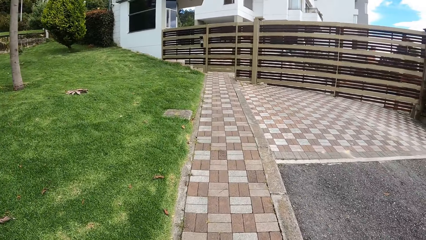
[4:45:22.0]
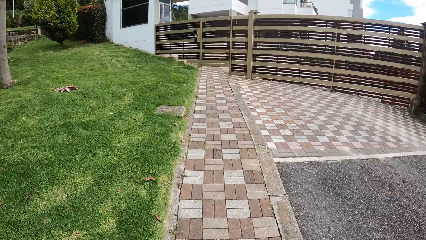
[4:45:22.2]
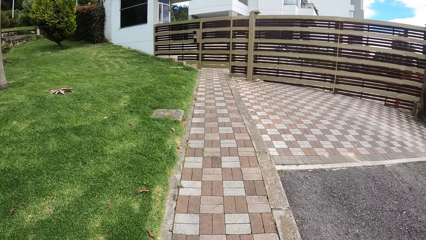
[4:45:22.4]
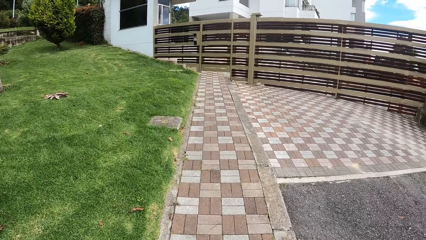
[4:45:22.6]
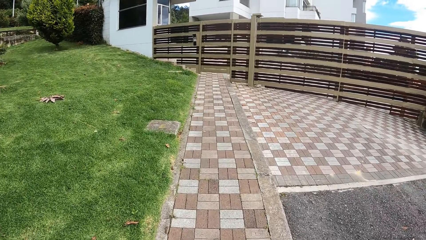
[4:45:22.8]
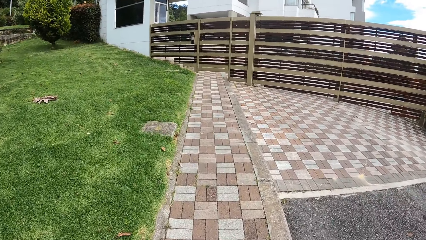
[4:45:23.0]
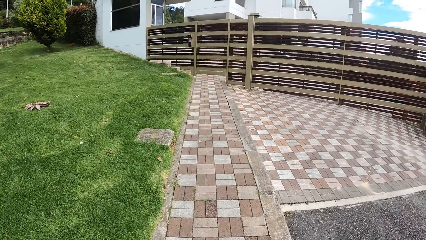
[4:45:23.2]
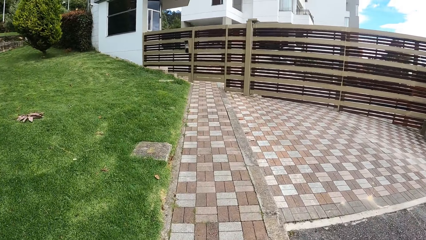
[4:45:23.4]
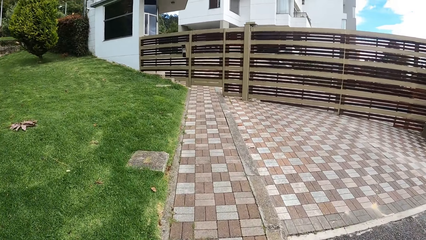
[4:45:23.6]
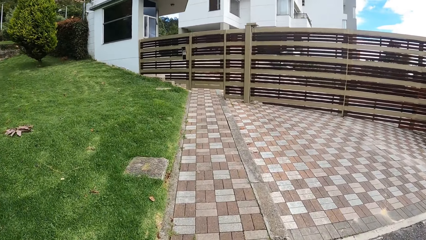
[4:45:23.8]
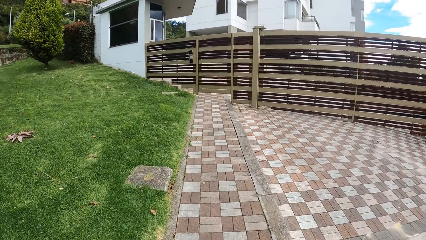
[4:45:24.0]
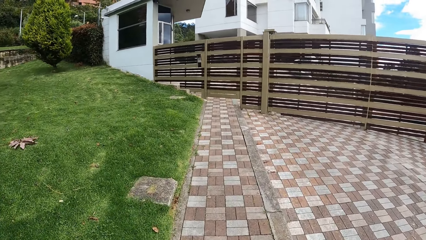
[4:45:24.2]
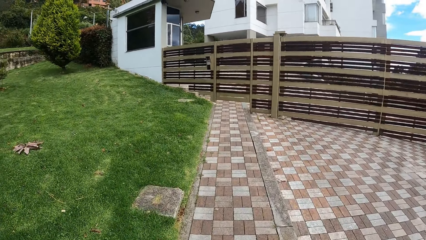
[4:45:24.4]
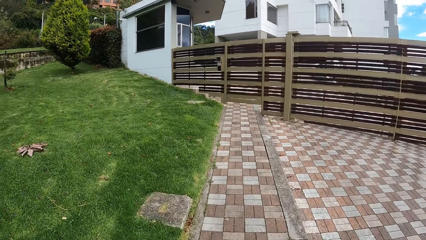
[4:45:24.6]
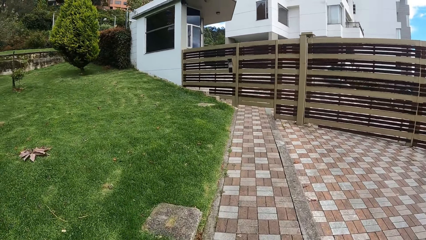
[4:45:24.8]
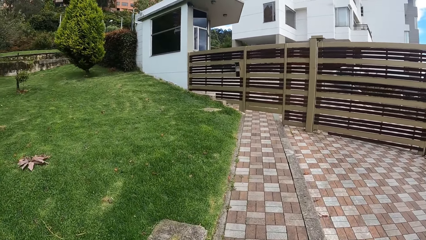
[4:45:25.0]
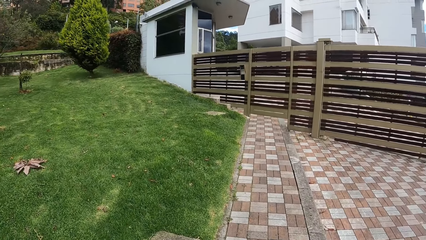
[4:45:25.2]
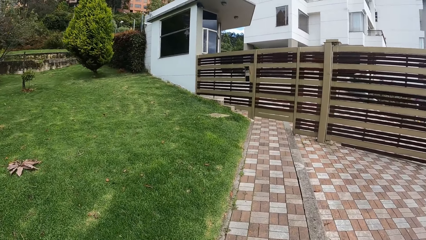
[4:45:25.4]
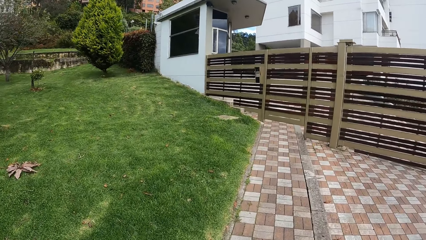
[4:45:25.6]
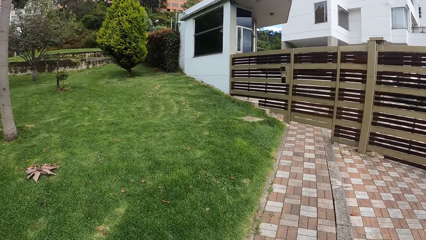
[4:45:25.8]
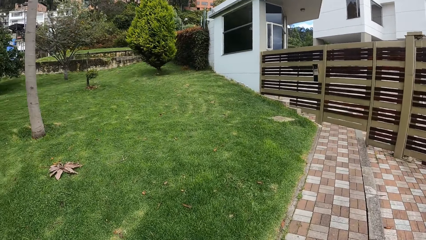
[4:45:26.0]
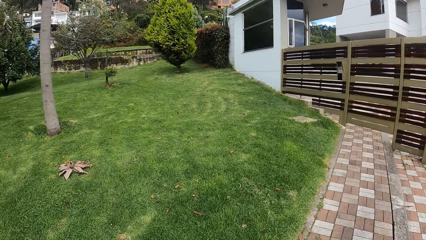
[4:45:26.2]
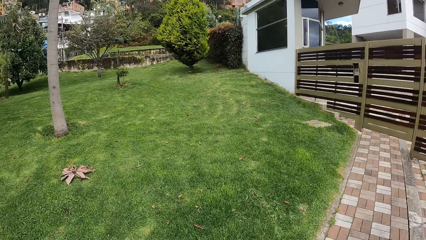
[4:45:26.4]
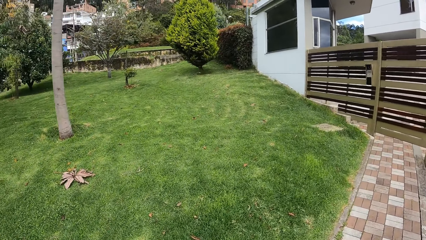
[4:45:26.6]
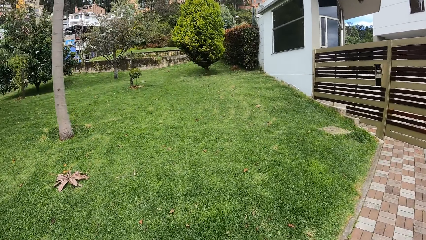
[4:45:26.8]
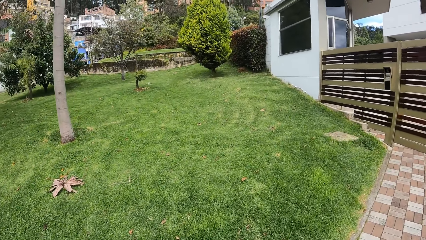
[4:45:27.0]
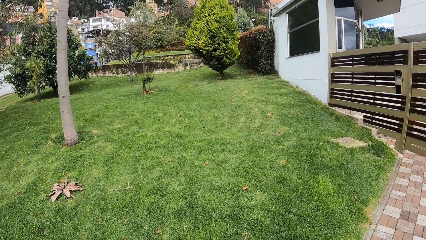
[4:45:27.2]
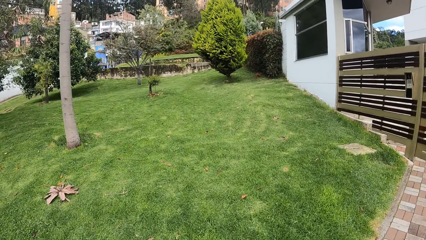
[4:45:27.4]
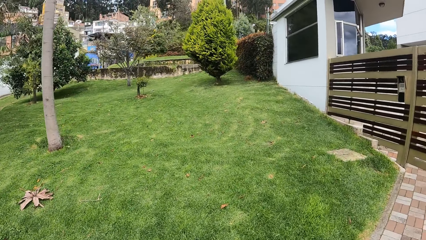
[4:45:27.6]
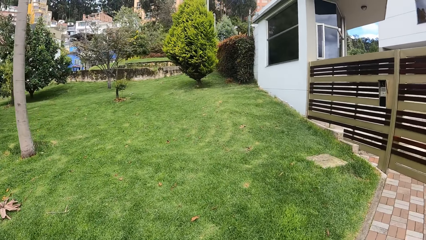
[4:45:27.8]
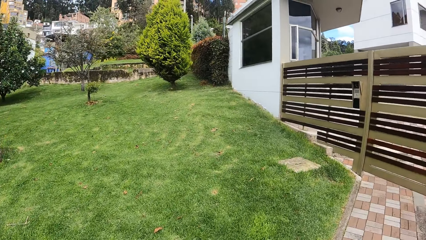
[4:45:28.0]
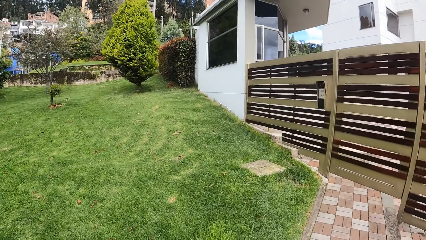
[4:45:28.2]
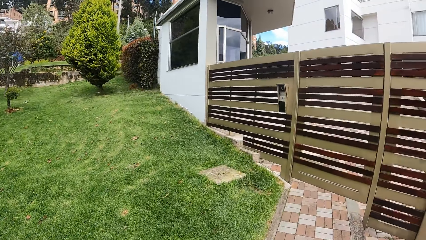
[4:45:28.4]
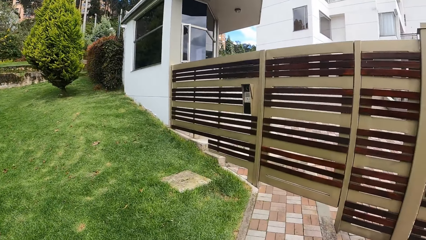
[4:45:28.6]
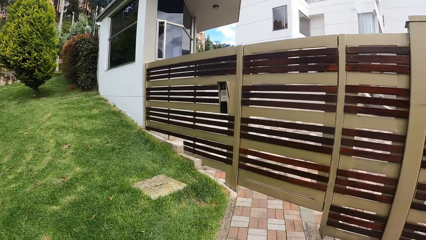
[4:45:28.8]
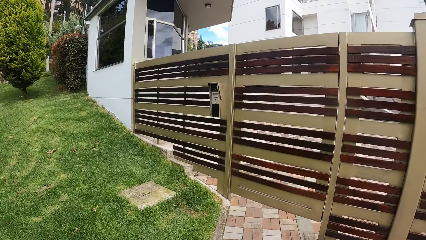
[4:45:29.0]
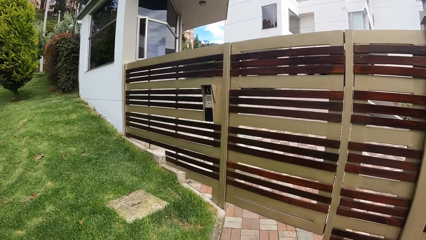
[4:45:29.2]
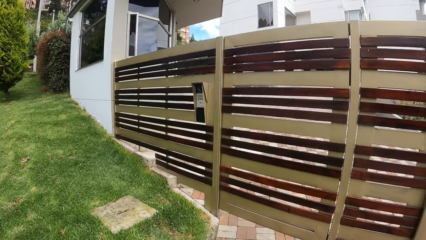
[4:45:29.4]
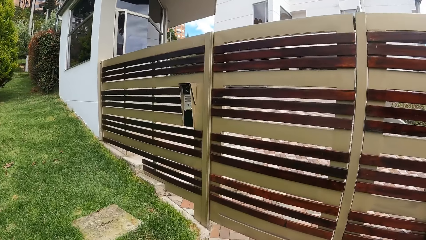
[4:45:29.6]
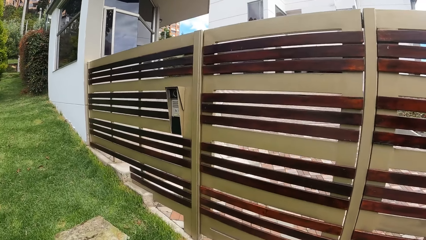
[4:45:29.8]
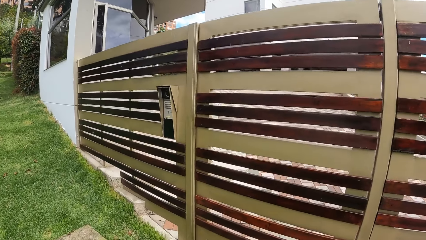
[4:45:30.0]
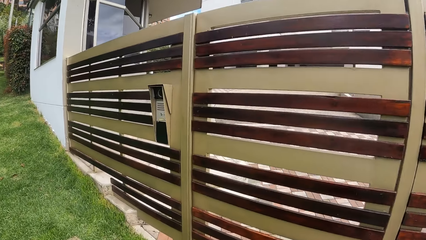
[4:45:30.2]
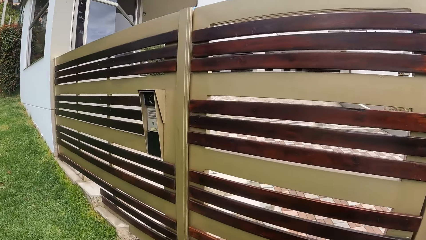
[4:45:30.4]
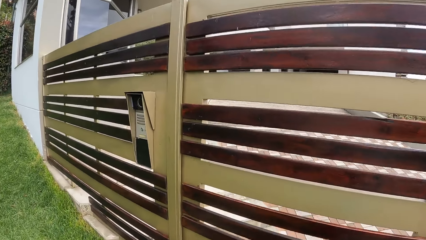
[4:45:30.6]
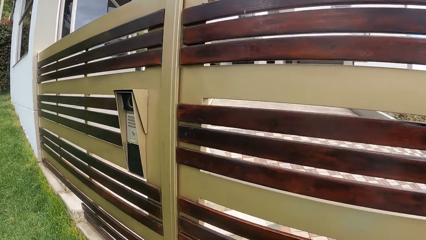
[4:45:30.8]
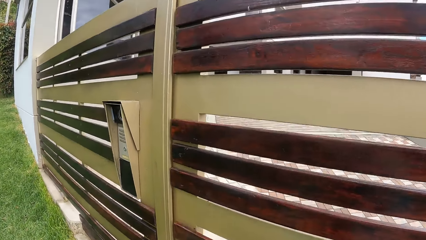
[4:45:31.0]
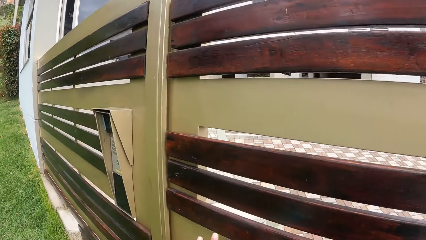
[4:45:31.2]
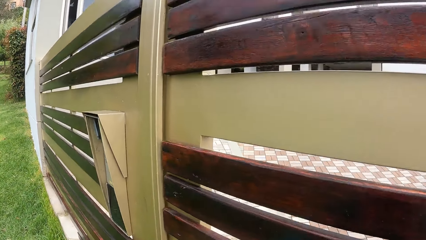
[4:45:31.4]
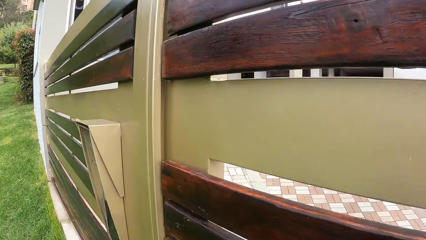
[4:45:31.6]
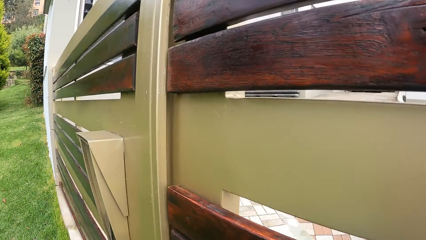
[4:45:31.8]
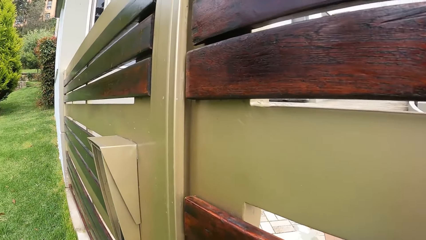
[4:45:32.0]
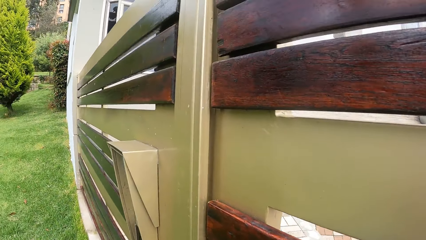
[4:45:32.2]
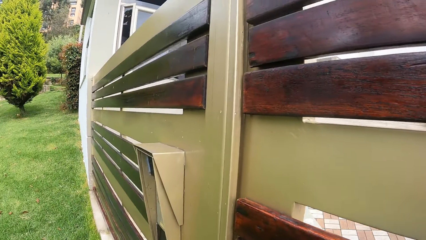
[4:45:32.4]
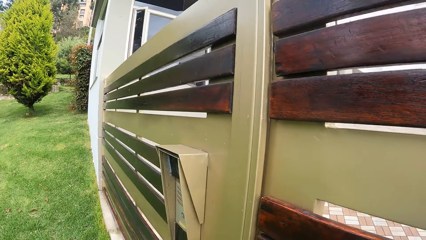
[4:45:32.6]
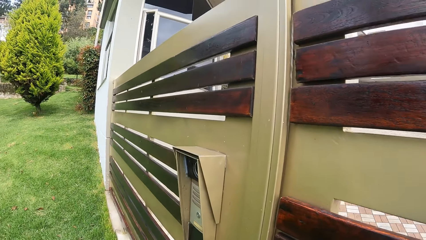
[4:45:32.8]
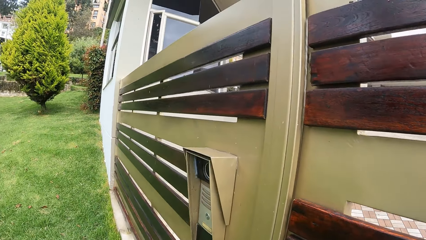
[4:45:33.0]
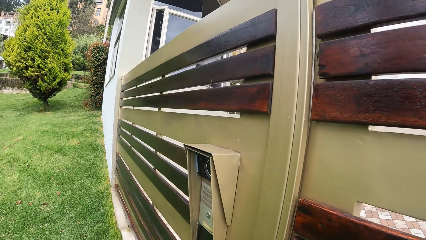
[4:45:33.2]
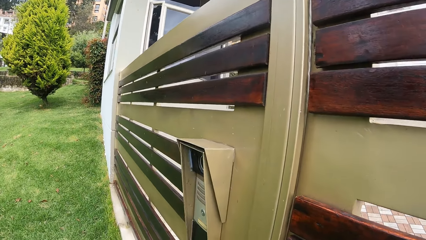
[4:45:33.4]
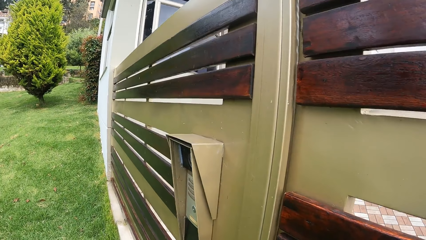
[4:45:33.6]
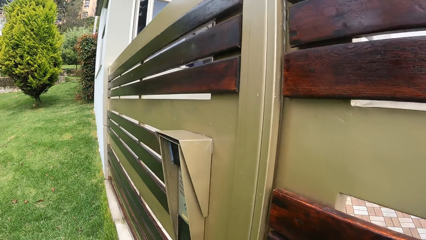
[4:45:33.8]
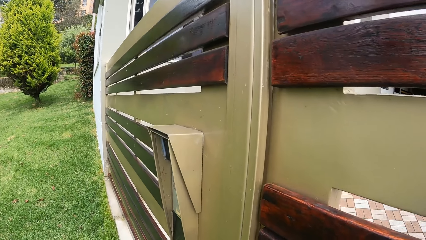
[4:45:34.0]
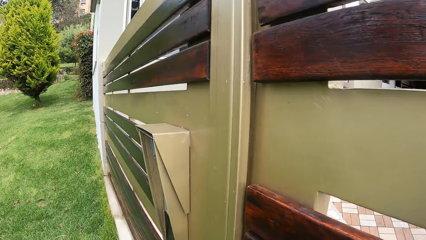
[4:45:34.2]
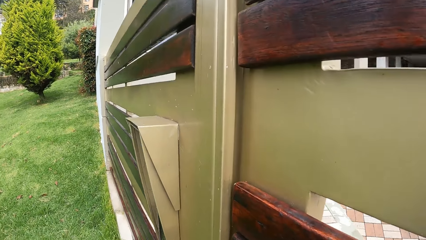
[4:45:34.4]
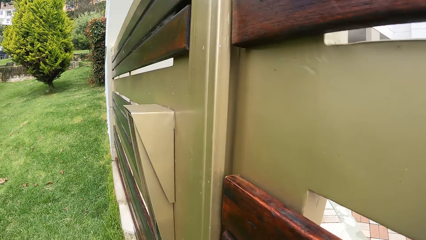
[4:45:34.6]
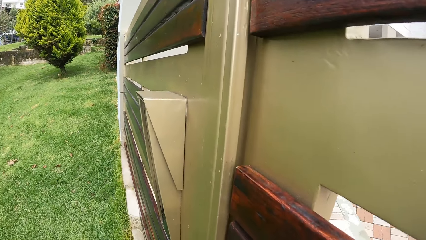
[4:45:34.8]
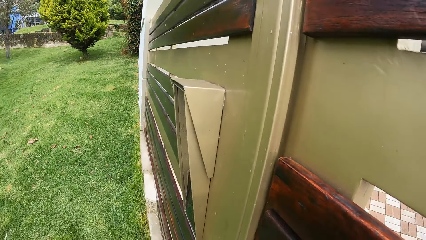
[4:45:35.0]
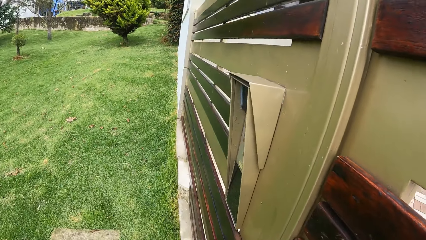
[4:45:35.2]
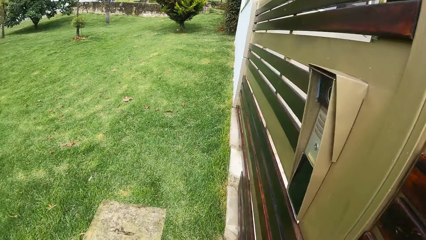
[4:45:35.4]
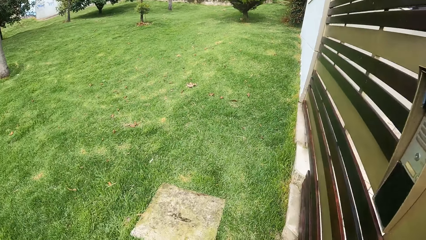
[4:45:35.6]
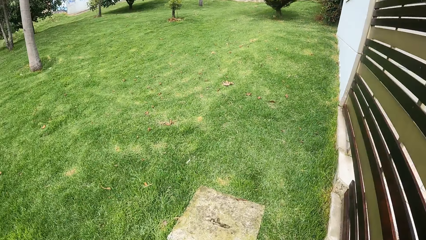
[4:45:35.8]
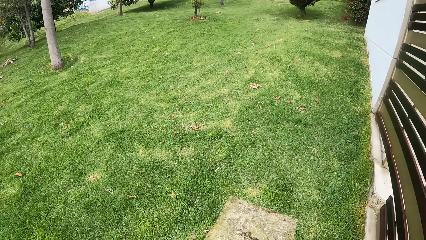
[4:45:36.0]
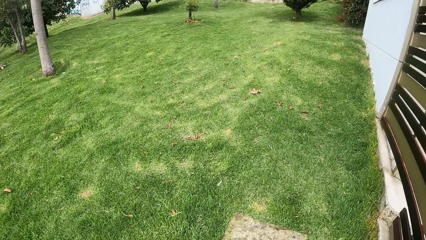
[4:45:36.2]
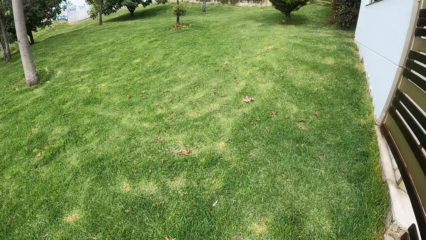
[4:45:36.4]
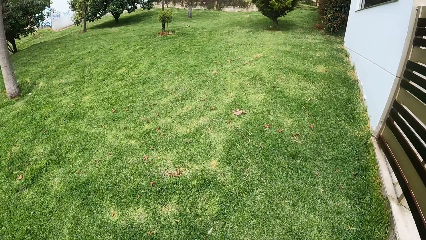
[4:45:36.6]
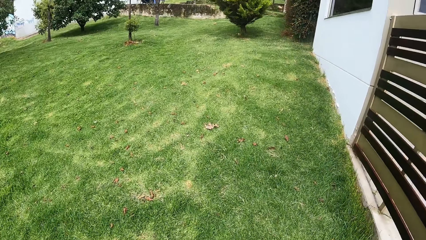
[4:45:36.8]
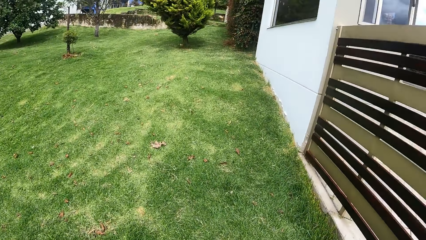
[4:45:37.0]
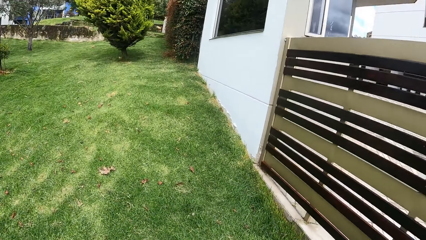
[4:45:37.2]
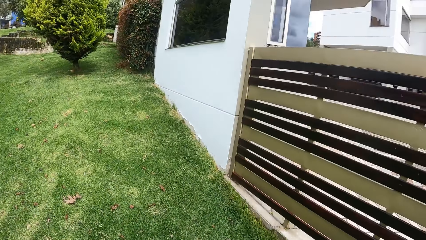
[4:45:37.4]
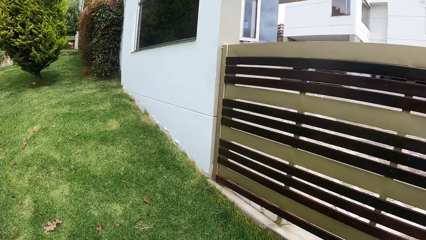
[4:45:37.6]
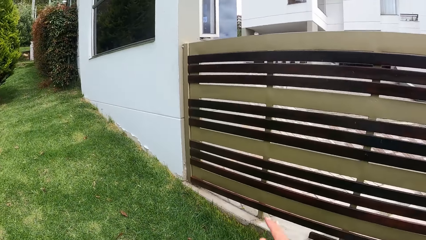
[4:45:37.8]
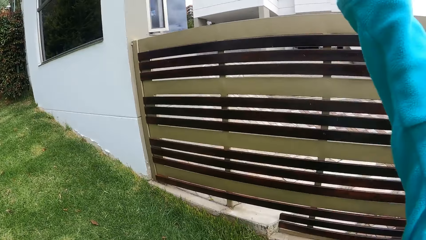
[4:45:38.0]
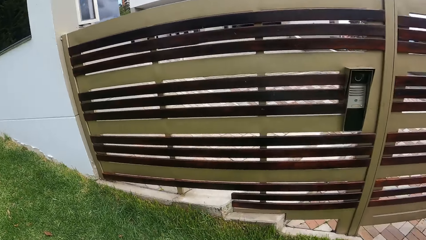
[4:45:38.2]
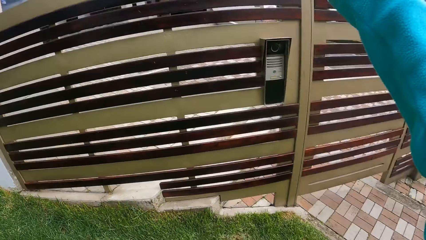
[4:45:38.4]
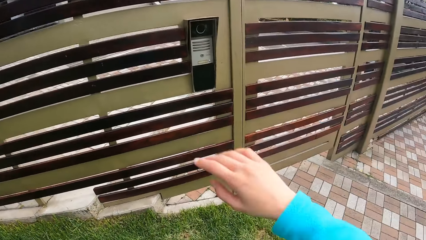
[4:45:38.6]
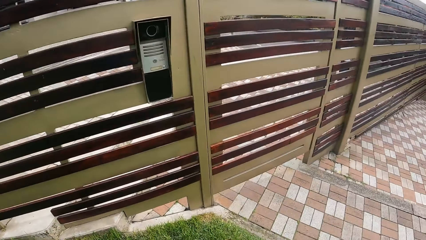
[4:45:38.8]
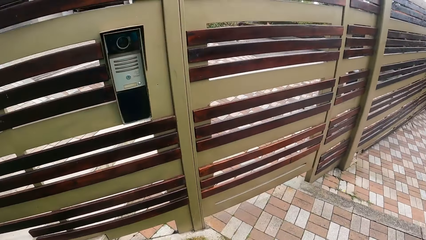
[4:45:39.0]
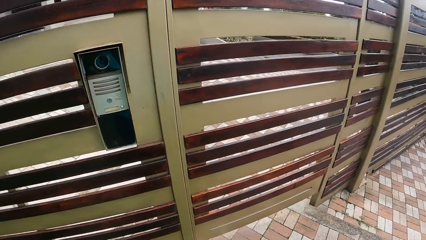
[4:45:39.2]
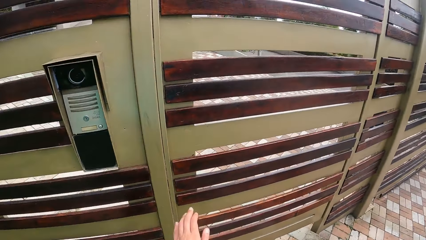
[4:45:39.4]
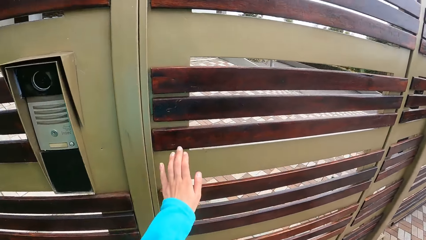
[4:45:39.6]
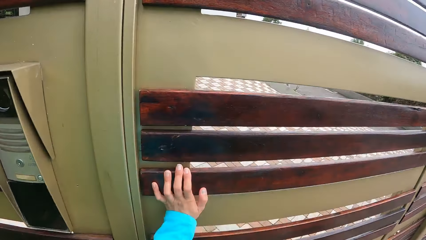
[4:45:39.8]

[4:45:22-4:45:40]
The camera wearer looks ahead. He looks around. He looks ahead. He looks around. He raises his right hand. He puts the hand down.
